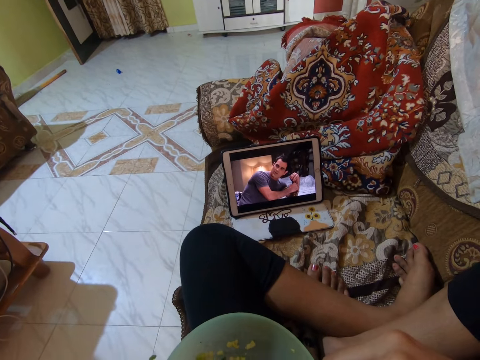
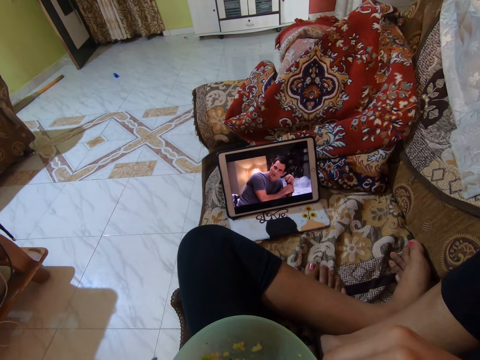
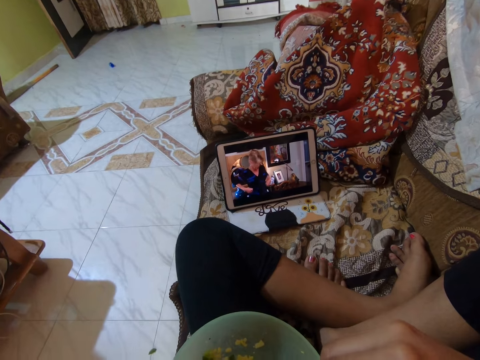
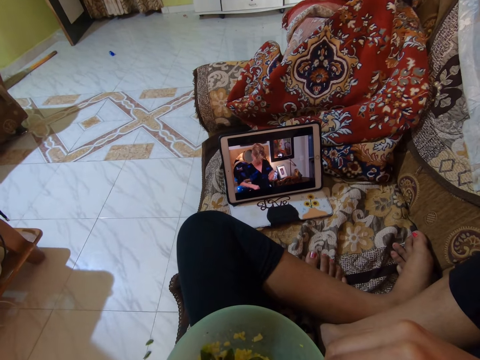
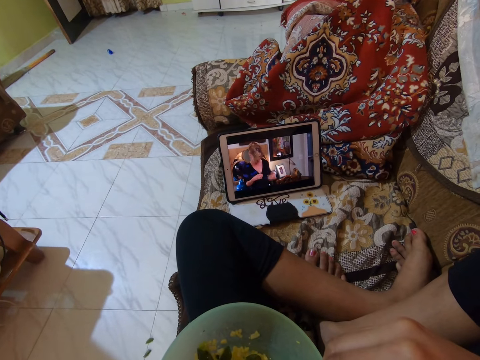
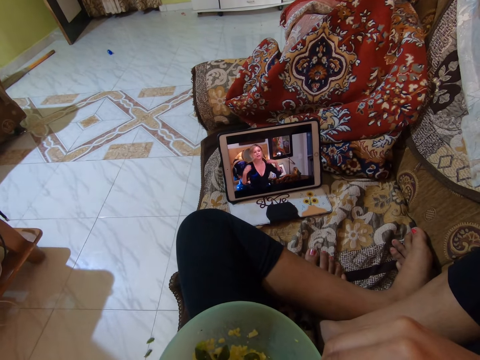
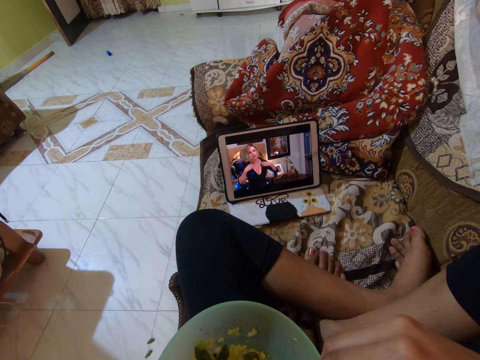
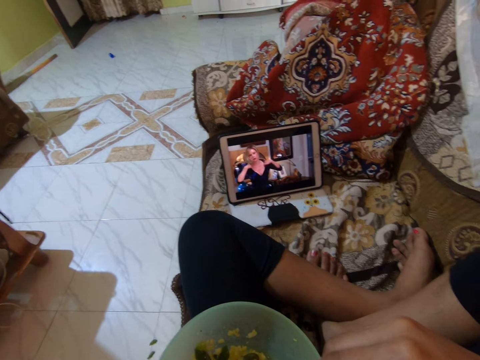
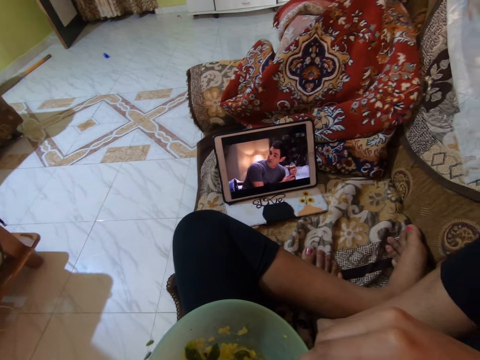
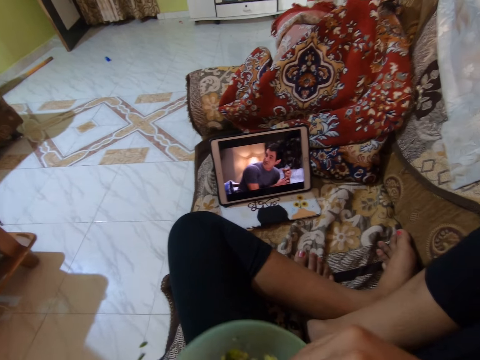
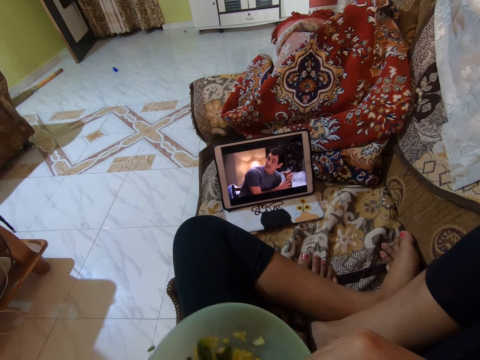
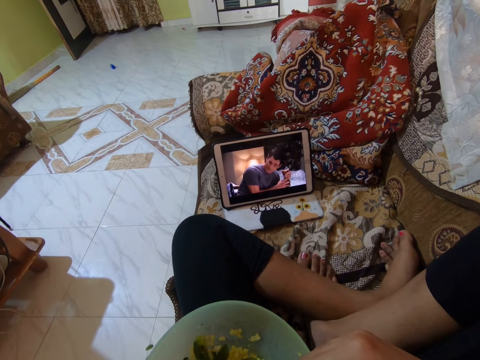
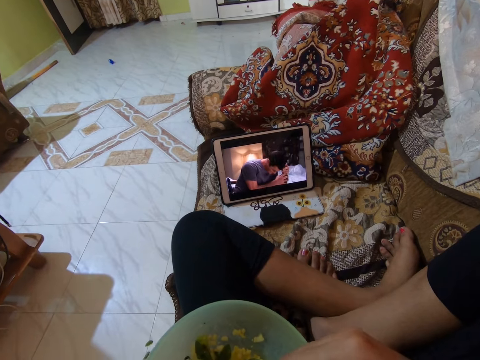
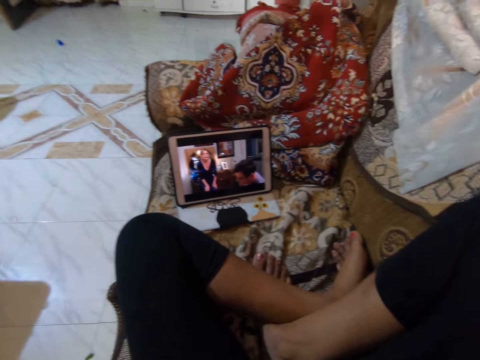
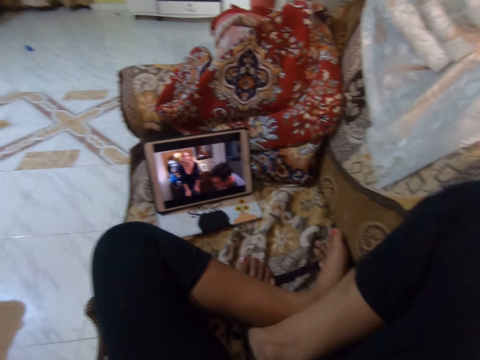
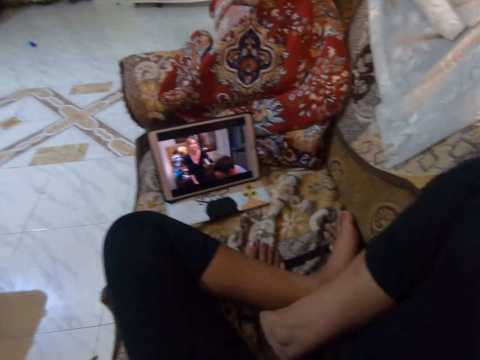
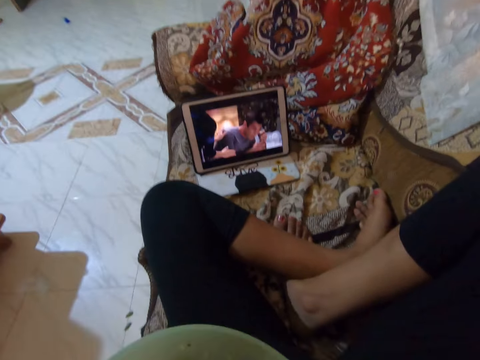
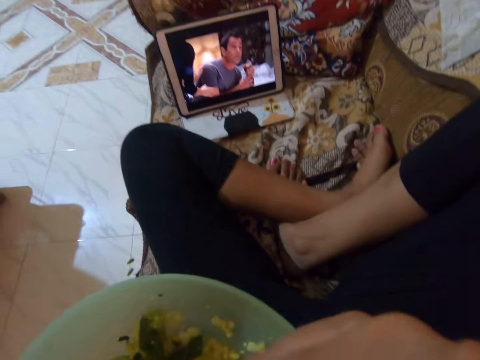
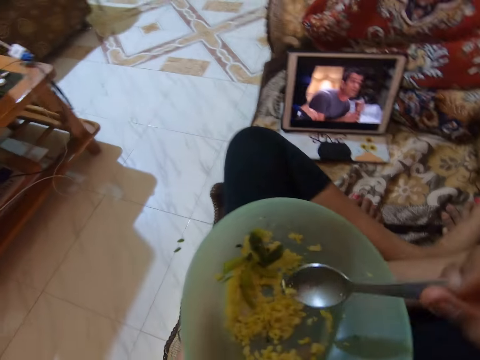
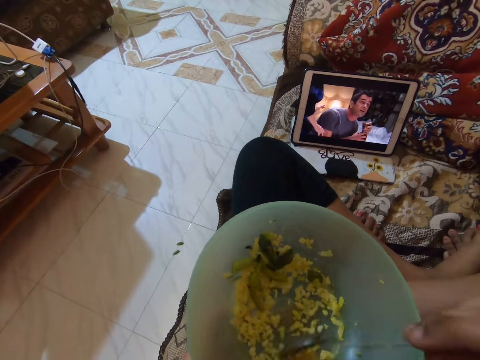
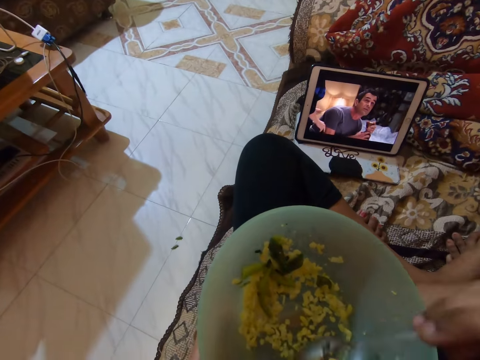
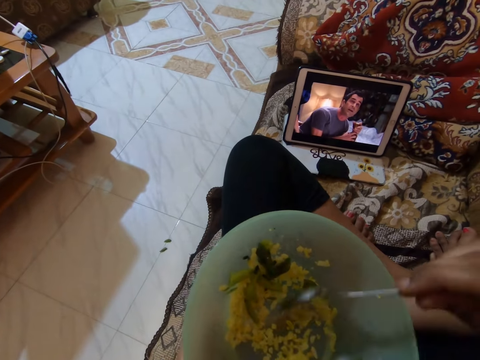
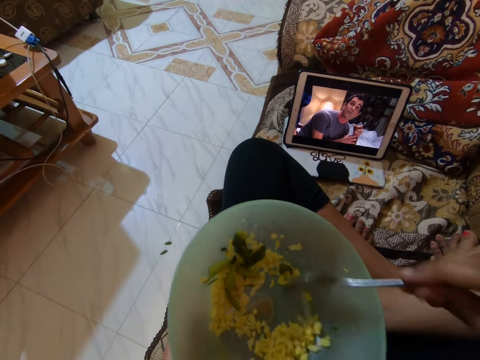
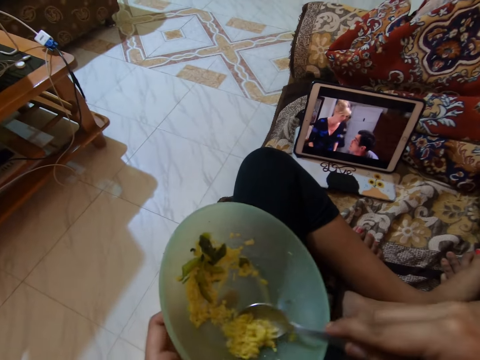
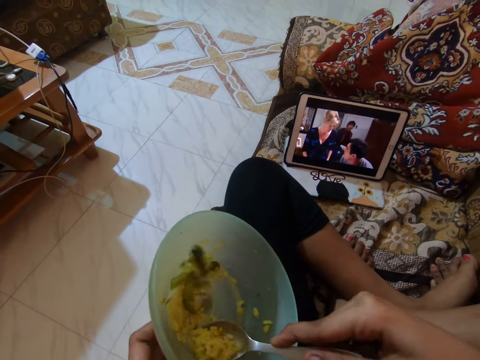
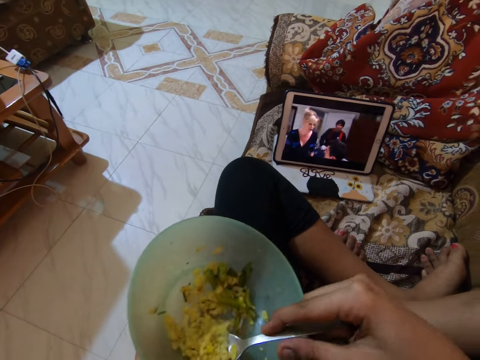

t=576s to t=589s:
The camera wearer shakes the camera. They scoop the rice with a spoon.

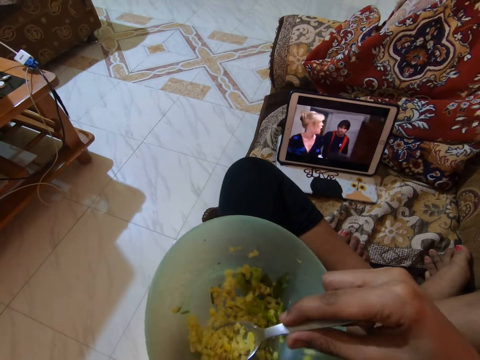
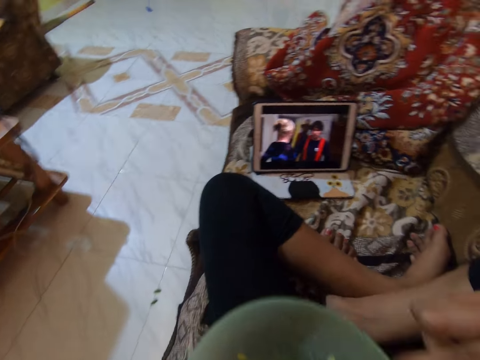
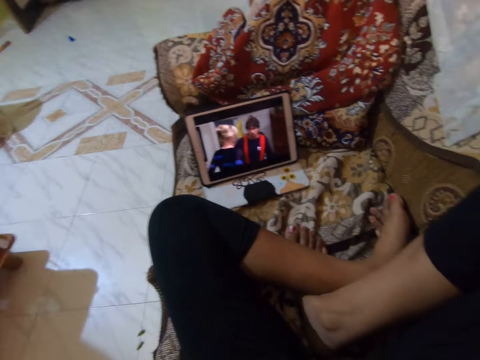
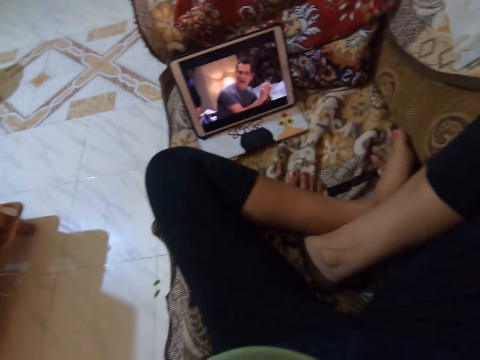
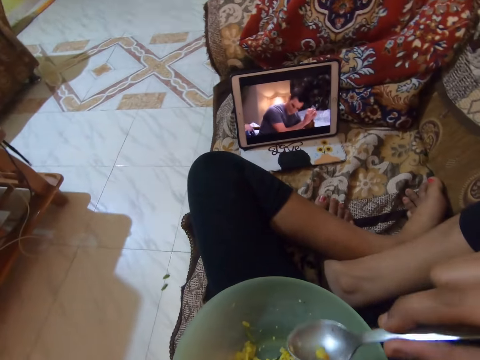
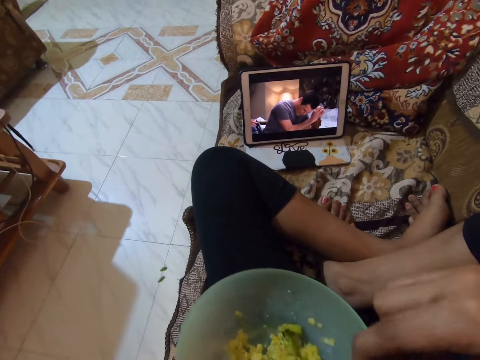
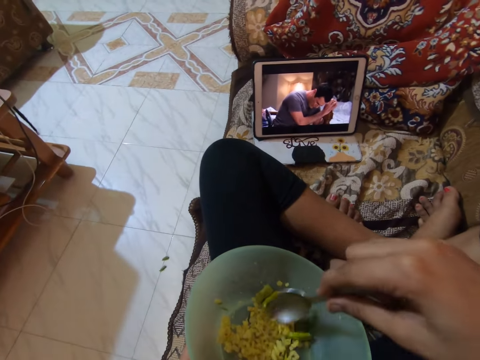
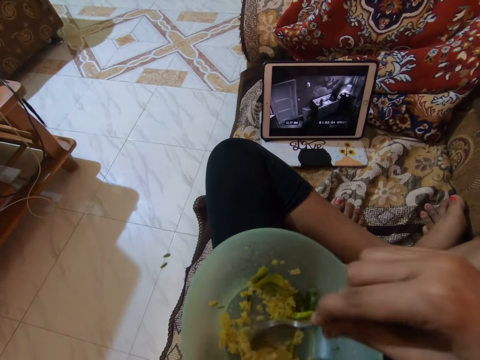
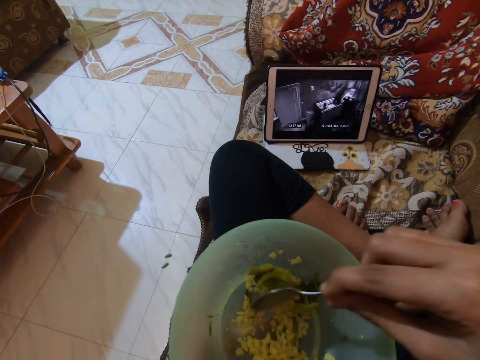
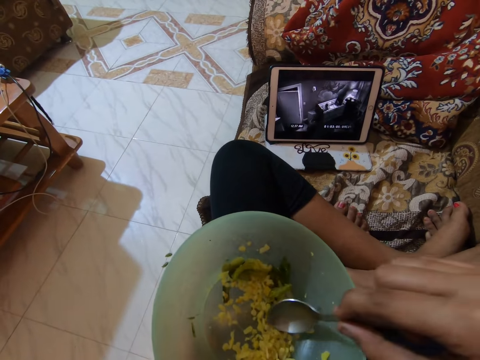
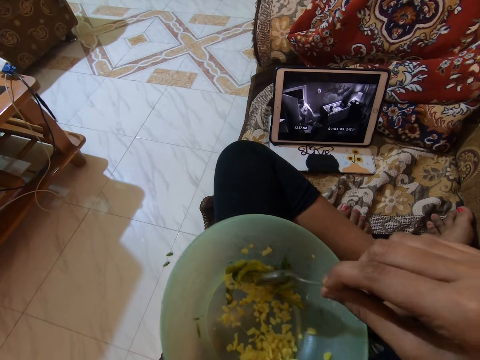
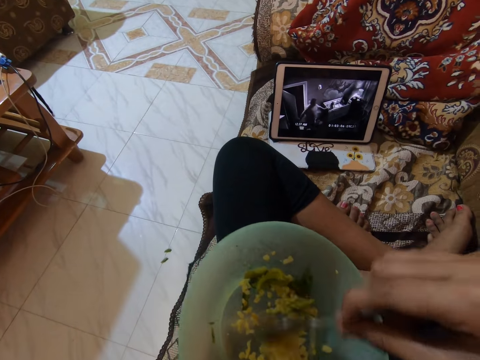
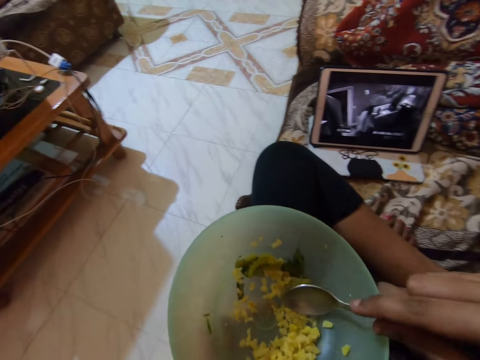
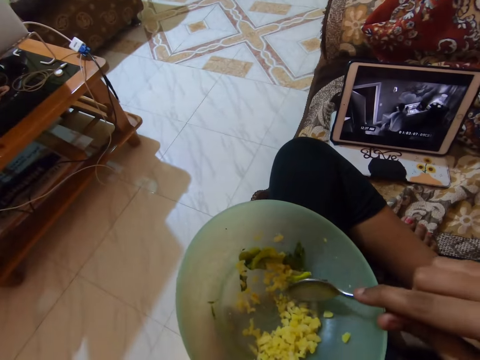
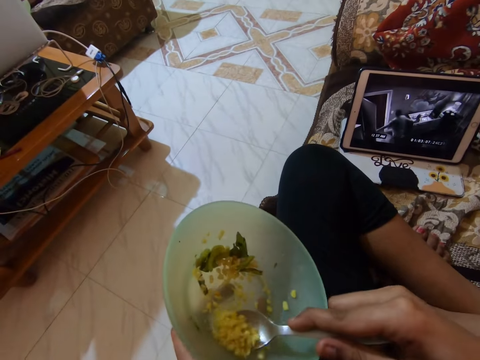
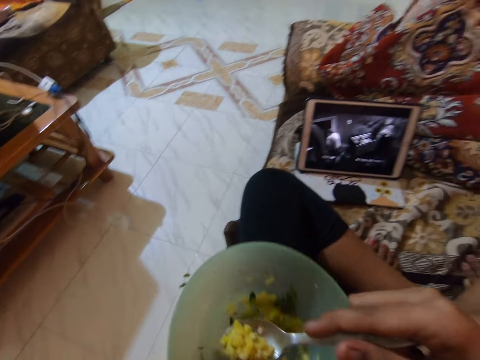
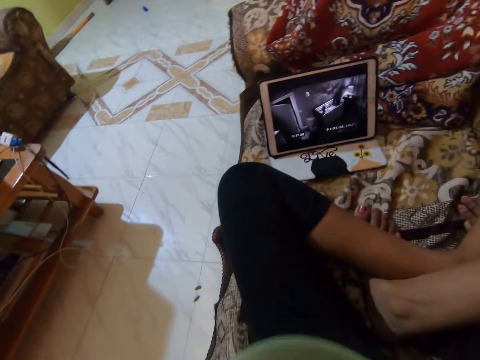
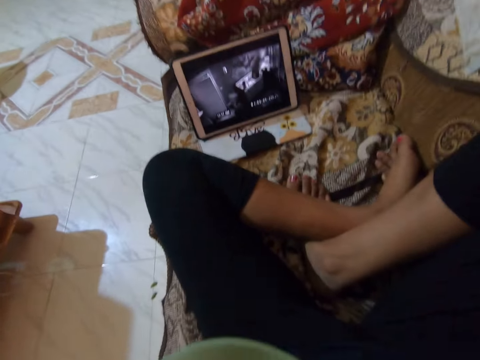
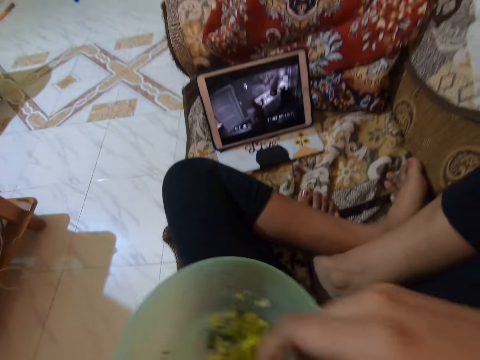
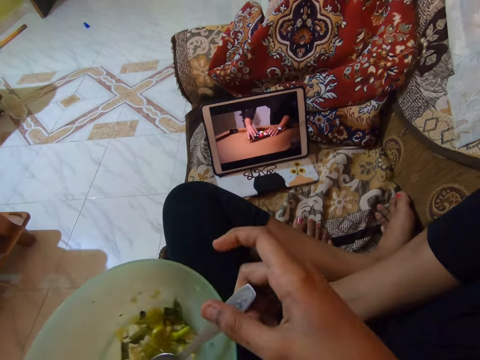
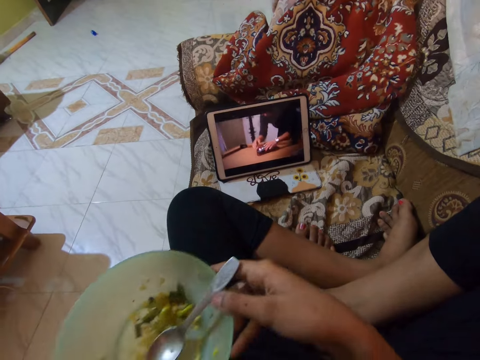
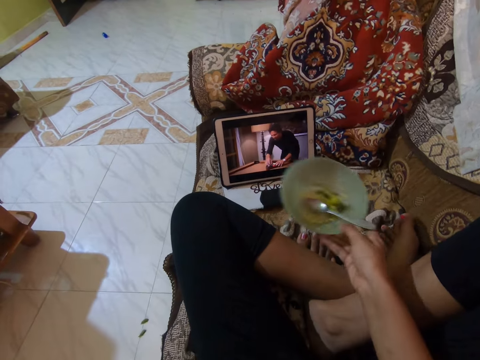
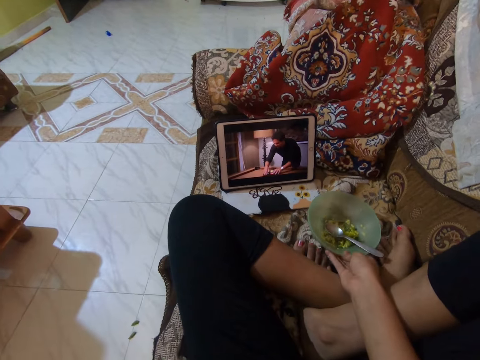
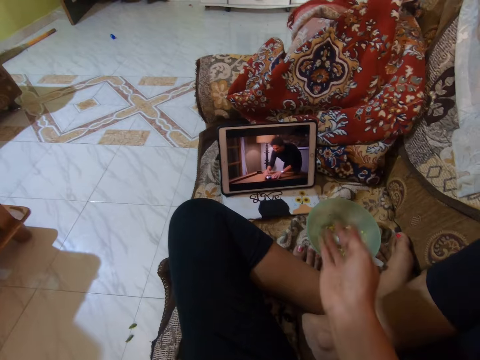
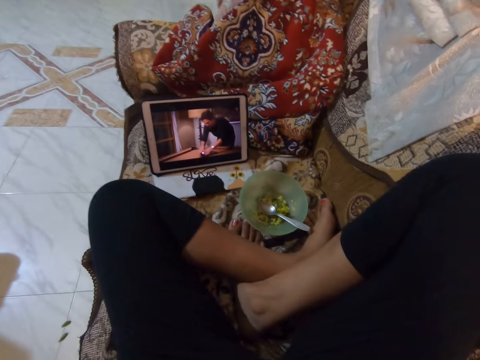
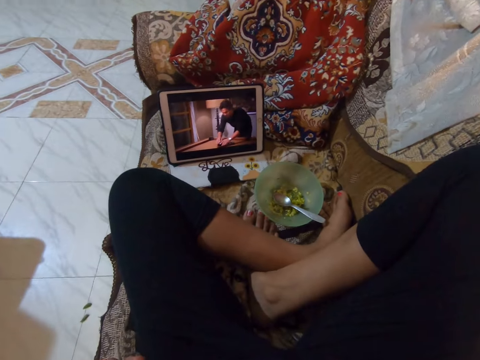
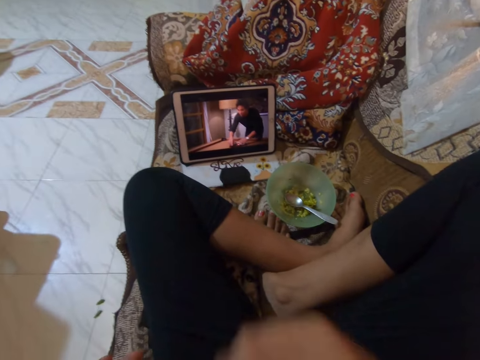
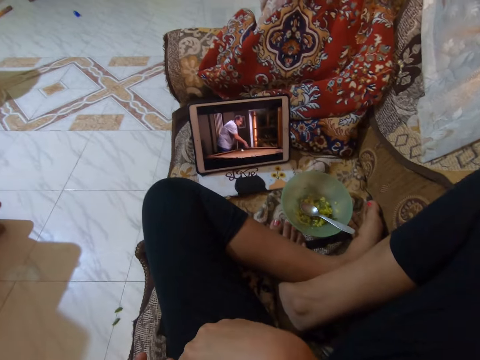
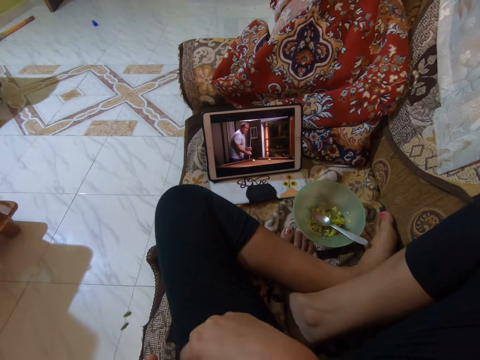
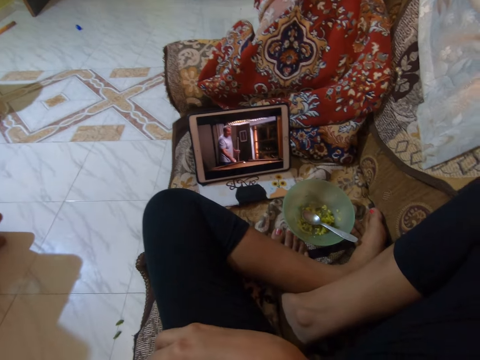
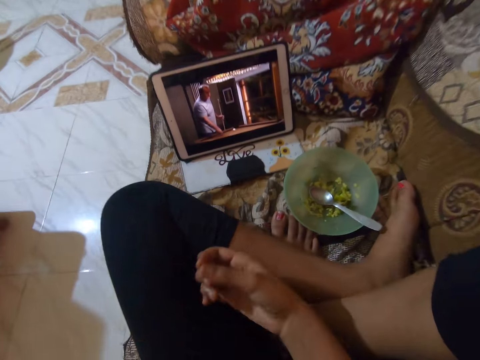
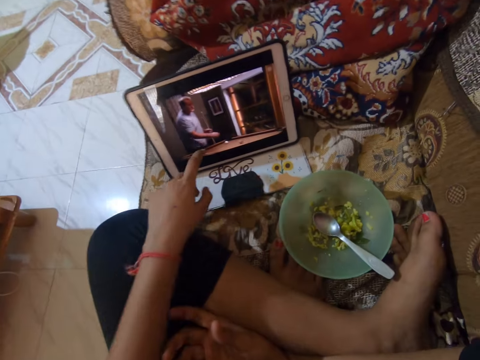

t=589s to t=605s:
The camera wearer eats the rice. They scoop the rice with a spoon. They eat the rice. They watch a movie on the tablet. They place the plate or bowl on the seat. They raise the hand. They touch the face. They watch a movie on the tablet. They drop the hand.
